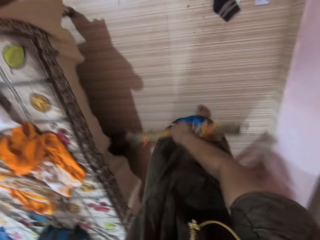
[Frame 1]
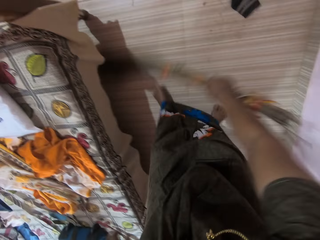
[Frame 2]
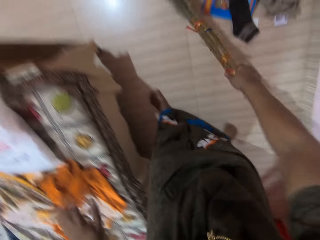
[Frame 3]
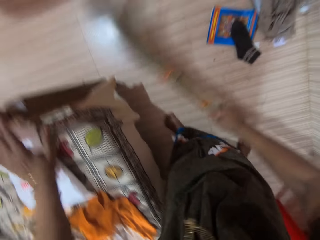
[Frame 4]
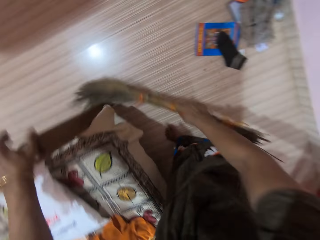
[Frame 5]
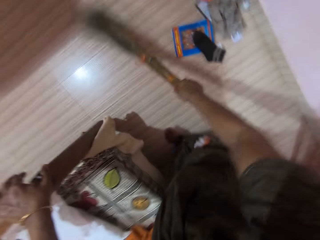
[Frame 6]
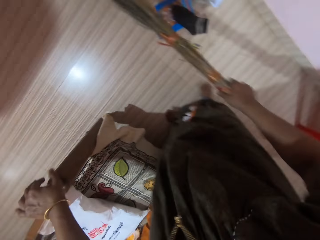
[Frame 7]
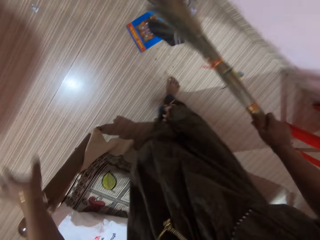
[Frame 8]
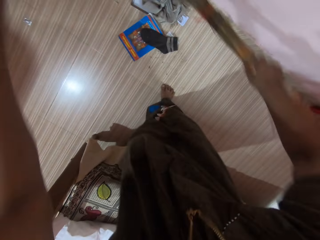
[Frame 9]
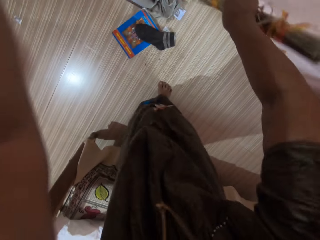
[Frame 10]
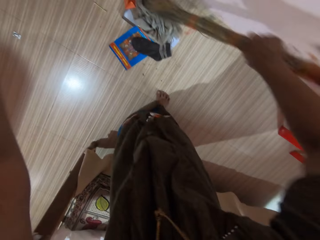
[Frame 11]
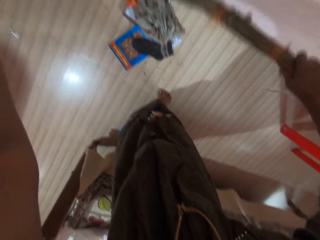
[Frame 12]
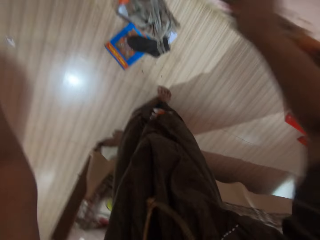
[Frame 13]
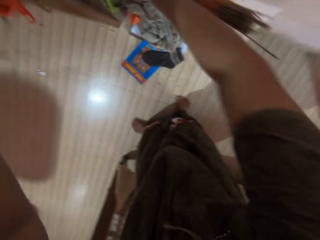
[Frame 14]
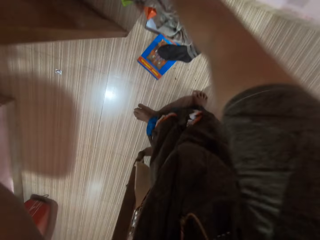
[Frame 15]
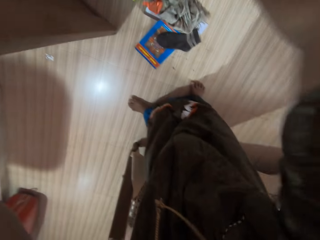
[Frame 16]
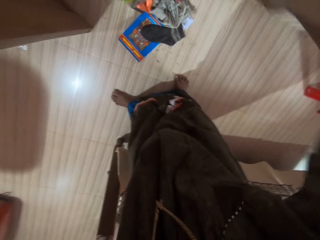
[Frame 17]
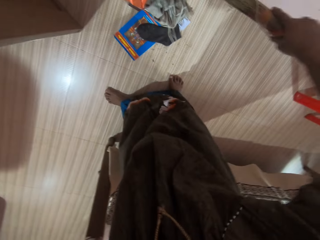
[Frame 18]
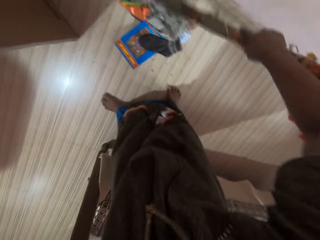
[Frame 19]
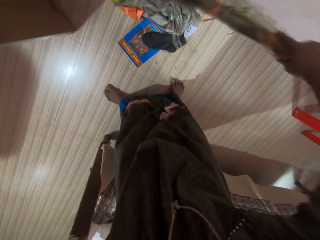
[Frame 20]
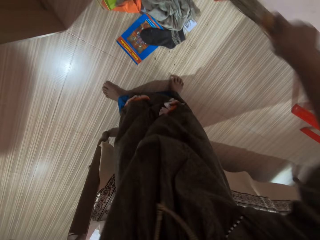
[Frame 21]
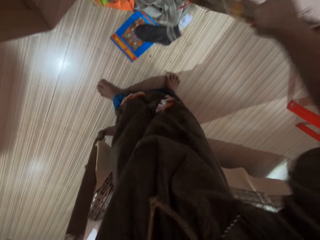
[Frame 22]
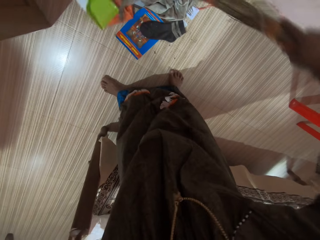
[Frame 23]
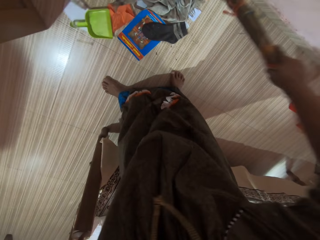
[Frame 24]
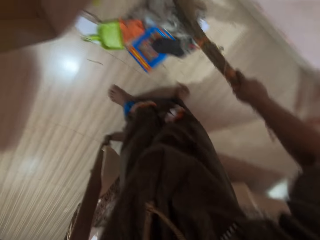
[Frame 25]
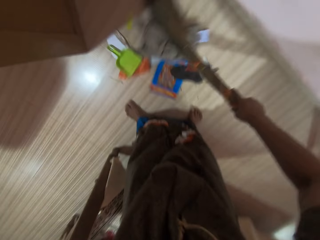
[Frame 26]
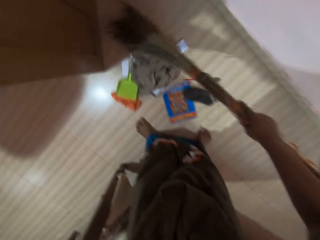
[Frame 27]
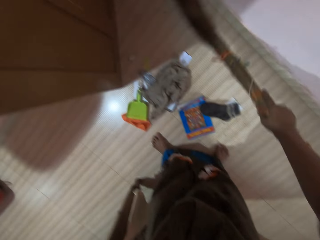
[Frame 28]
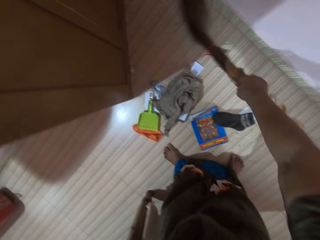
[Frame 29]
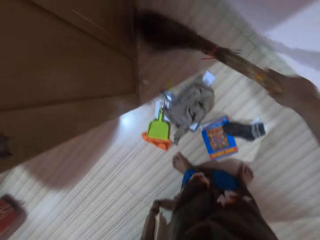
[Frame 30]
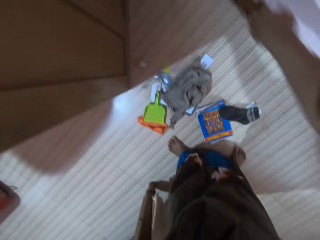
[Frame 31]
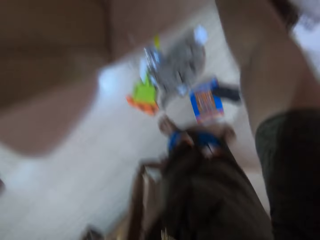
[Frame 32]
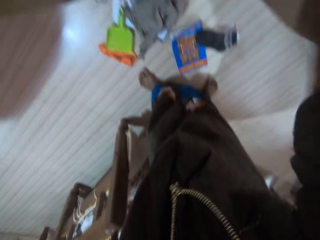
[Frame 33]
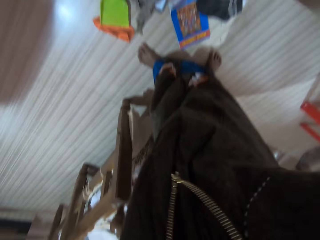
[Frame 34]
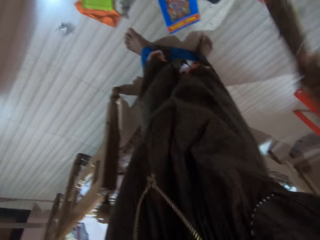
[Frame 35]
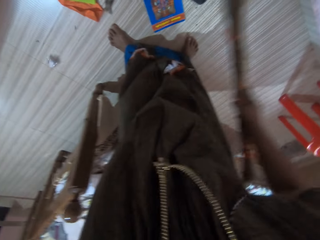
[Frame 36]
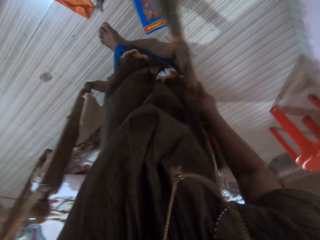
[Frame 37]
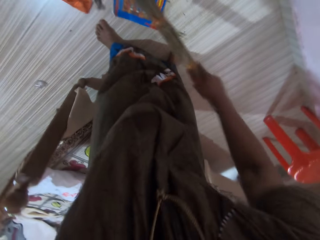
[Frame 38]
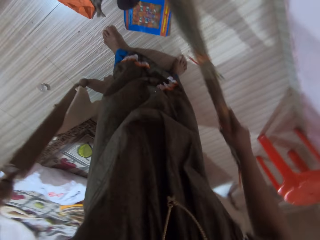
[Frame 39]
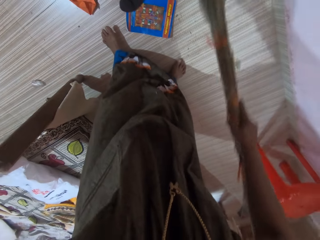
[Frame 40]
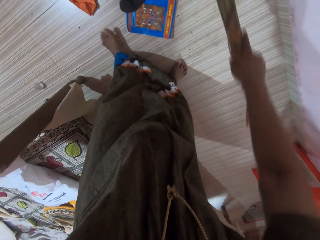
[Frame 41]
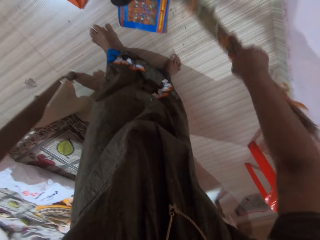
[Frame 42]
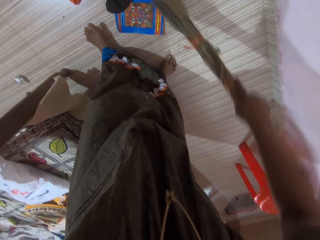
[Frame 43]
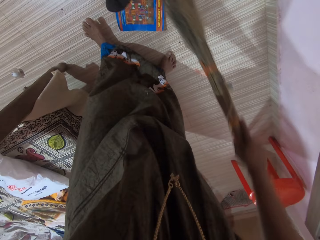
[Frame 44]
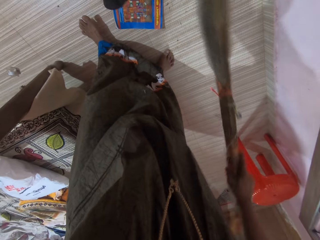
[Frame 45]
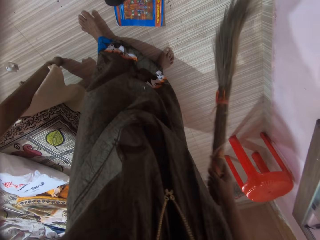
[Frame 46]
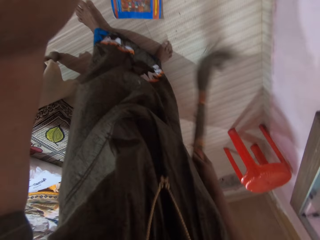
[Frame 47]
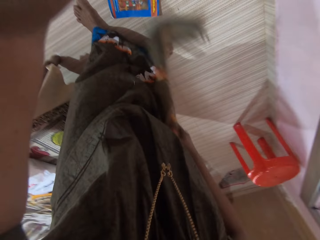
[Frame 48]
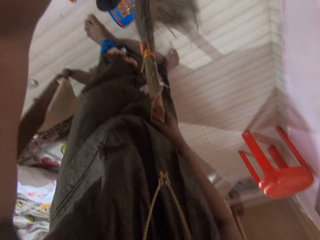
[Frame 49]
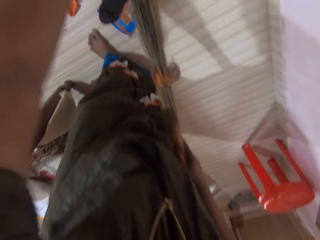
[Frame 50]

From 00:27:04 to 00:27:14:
The camera wearer holds the headboard of the first bed. They hold a door. They adjust the door. They sweep.

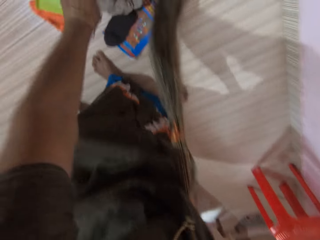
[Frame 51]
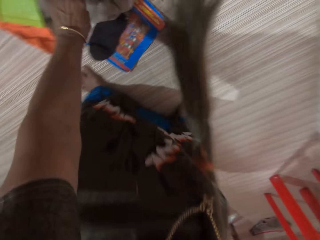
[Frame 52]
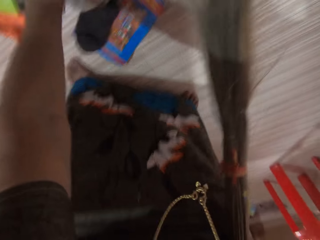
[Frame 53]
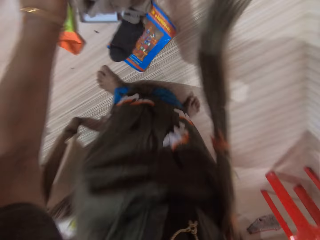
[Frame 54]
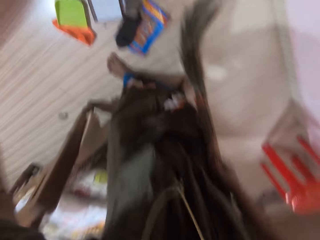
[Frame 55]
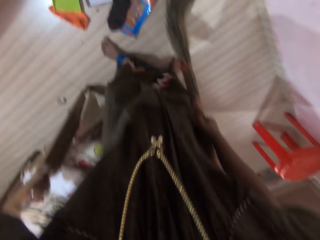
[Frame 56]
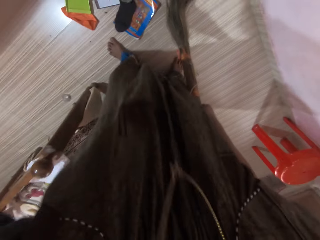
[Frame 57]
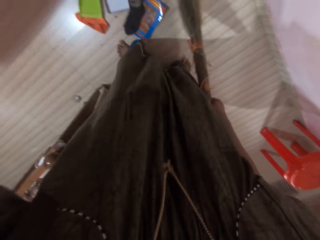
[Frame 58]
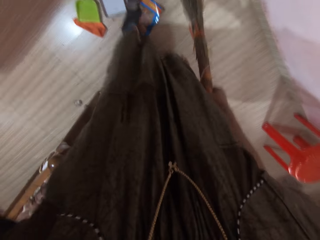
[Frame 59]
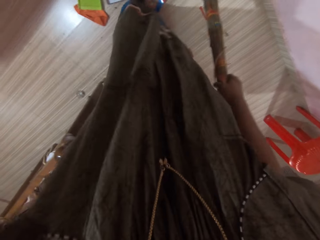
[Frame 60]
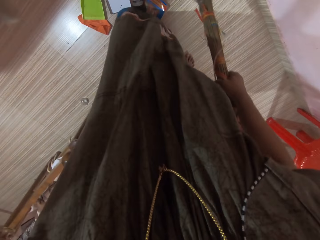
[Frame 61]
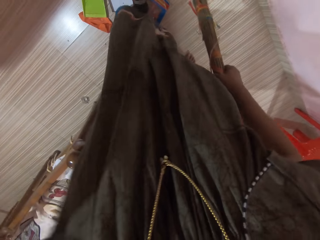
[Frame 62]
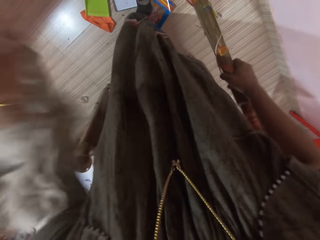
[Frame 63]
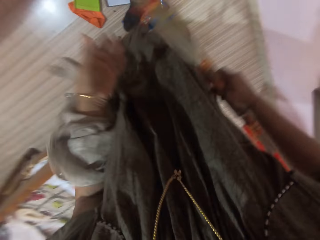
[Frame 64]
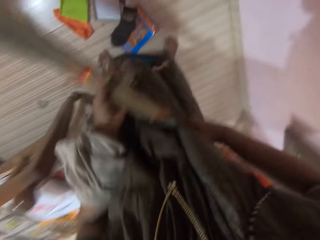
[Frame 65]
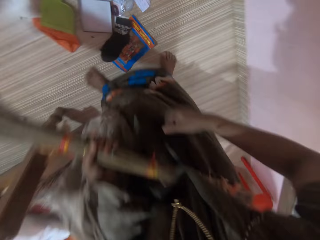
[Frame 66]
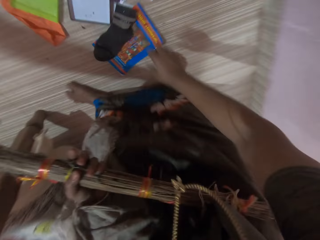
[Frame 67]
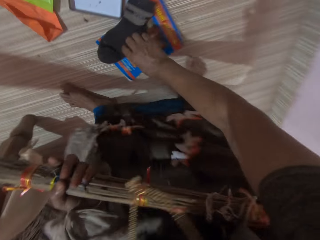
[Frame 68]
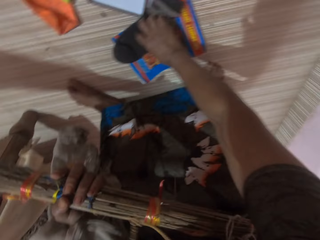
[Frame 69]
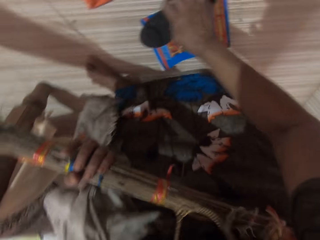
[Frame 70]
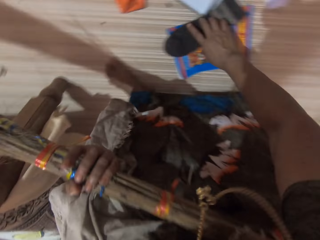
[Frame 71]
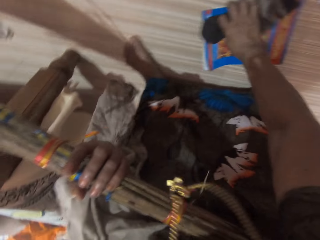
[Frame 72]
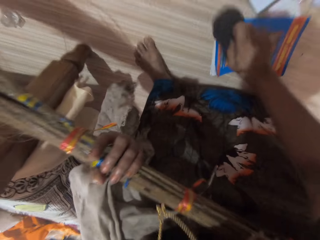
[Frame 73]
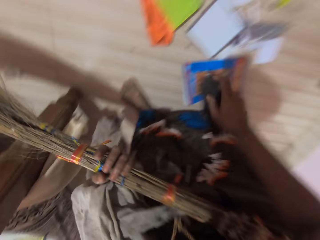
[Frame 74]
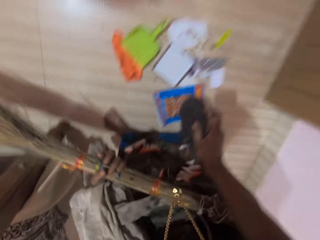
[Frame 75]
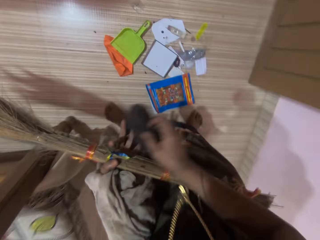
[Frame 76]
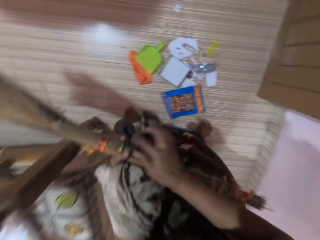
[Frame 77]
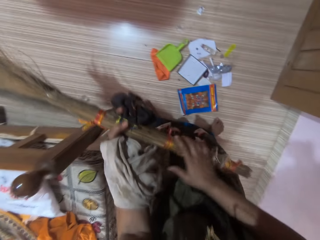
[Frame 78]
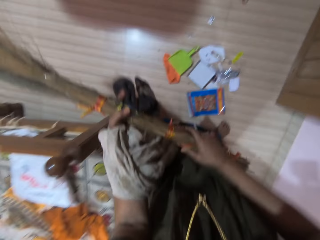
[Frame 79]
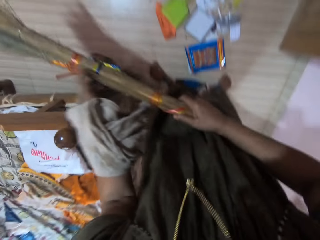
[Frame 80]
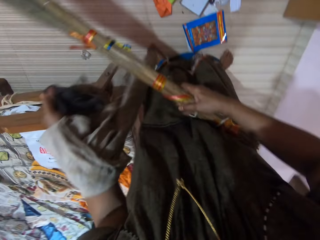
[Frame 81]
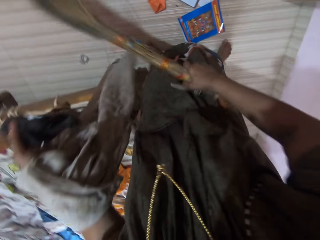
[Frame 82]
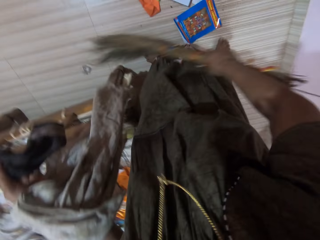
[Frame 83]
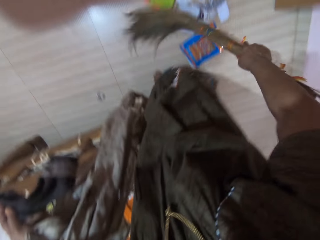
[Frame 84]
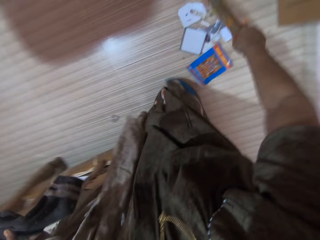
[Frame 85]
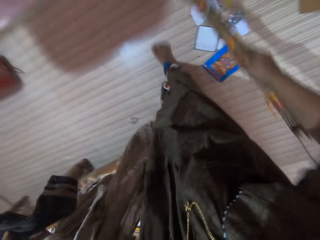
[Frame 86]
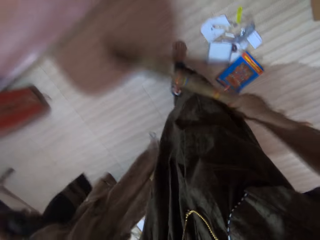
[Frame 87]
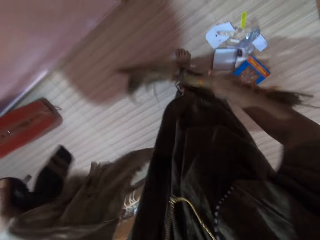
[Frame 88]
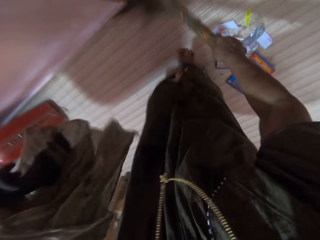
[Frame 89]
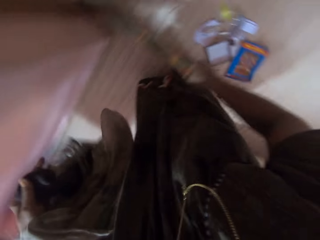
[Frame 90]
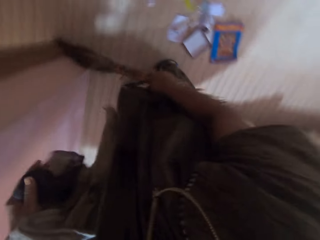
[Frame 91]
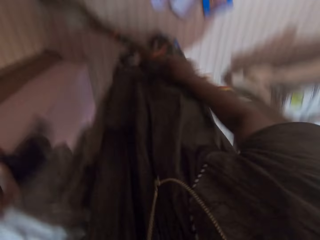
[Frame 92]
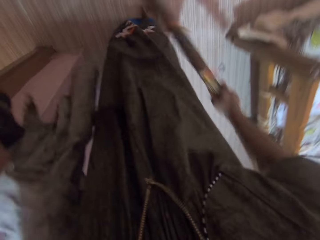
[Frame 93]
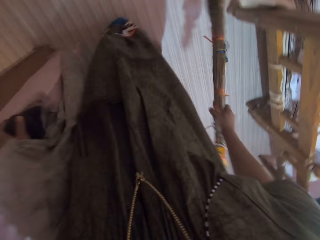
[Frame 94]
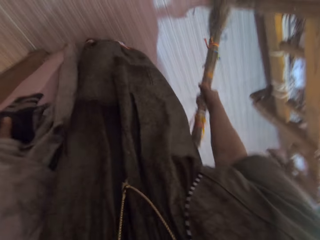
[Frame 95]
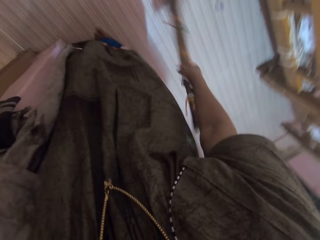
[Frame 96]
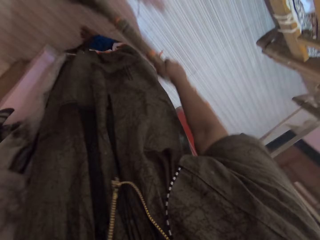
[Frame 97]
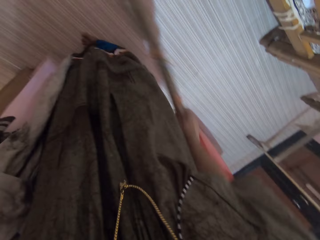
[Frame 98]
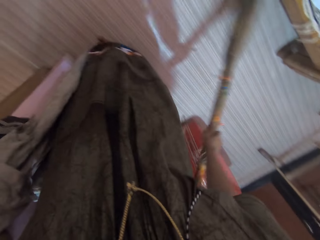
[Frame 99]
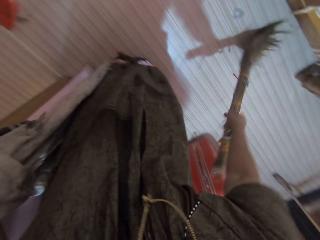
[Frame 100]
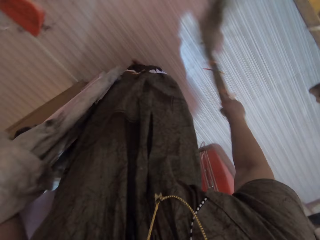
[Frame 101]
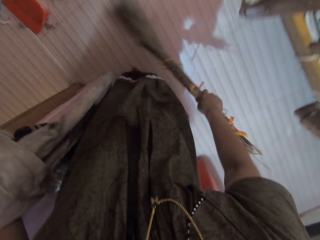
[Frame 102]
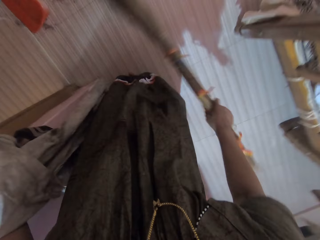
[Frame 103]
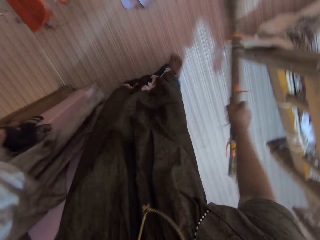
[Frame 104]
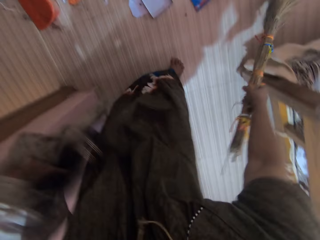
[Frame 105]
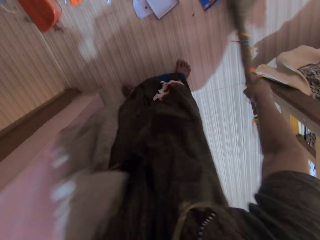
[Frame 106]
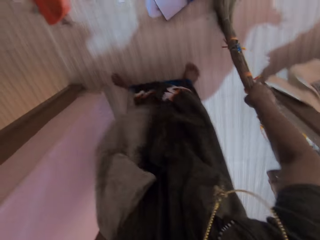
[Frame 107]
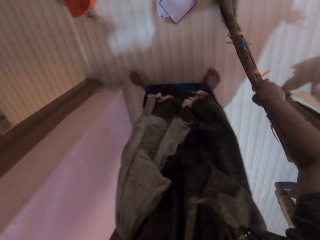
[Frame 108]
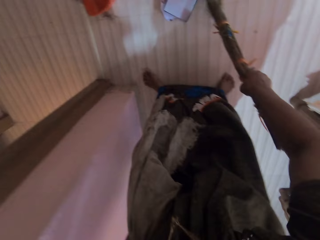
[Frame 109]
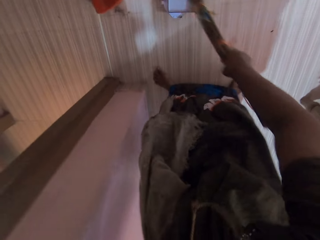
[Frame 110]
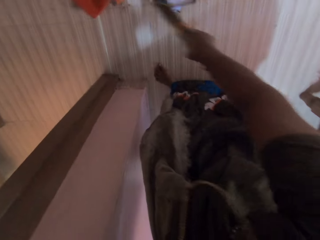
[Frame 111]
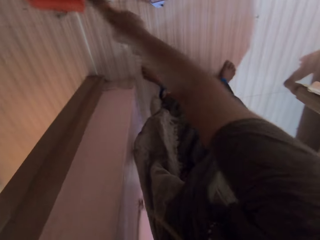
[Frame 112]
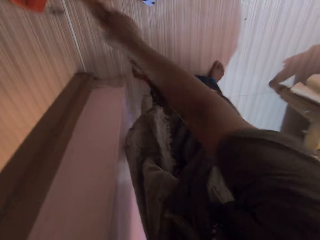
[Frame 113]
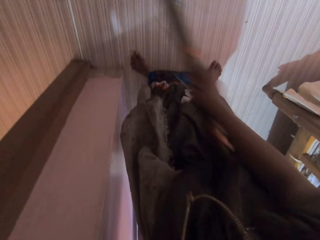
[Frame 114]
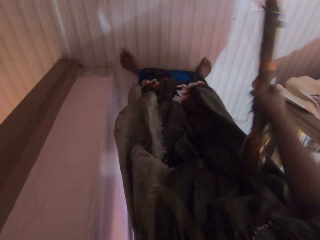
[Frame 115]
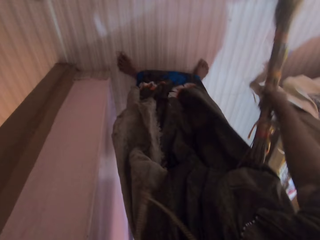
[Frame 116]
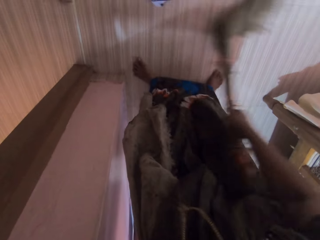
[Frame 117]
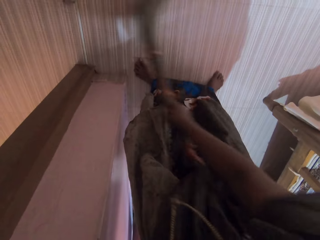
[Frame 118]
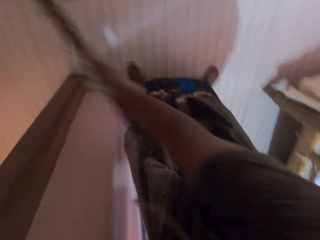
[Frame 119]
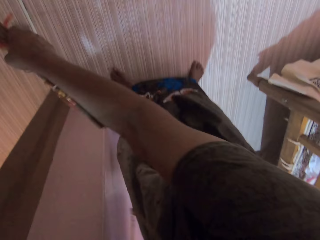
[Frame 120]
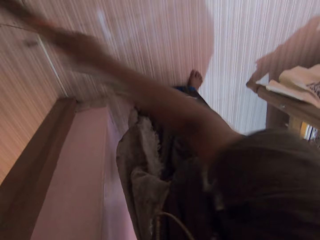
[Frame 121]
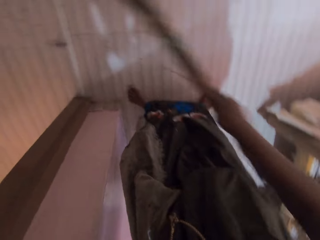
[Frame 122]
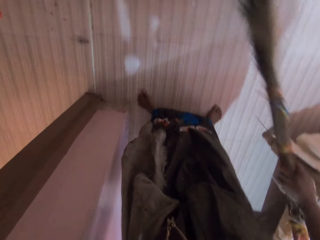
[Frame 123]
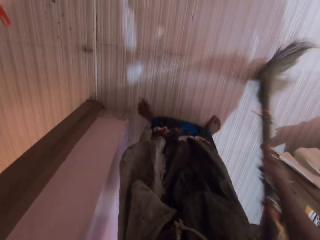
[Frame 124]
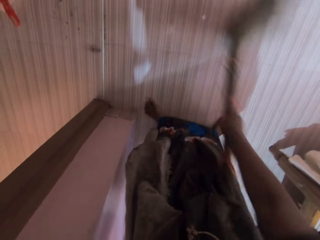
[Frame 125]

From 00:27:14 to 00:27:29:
The camera wearer picks up a rag from the floor with her left hand. She shakes the cloth. She holds a broom with her left hand. She transfers the broom to her left hand. She picks up a sock or pair of socks from the floor with her right hand. She puts the sock in her left hand. She transfers the broom to her right hand. She sweeps the floor with the broom. She sweeps a book on the floor. She sweeps the floor with the broom.
